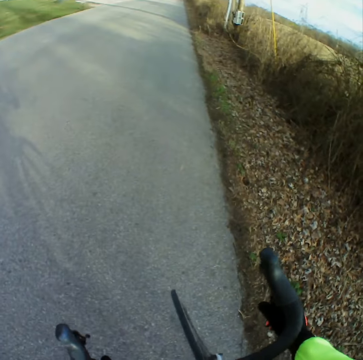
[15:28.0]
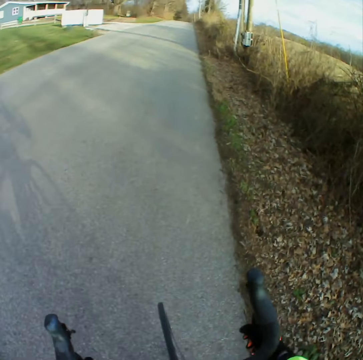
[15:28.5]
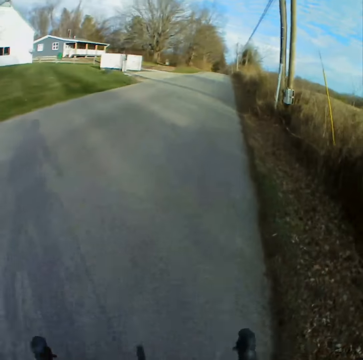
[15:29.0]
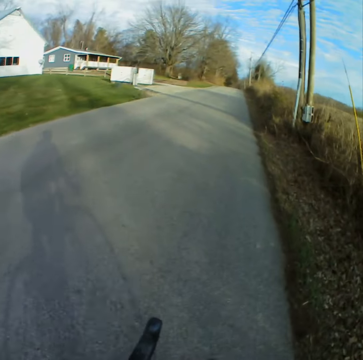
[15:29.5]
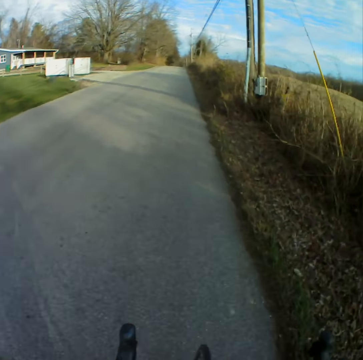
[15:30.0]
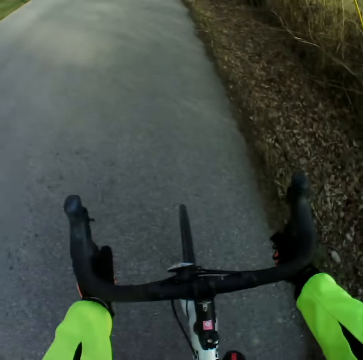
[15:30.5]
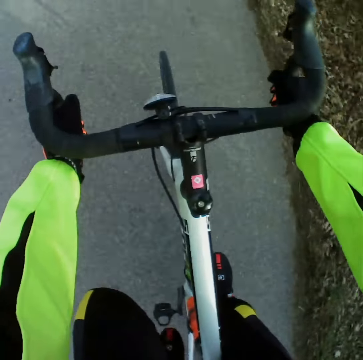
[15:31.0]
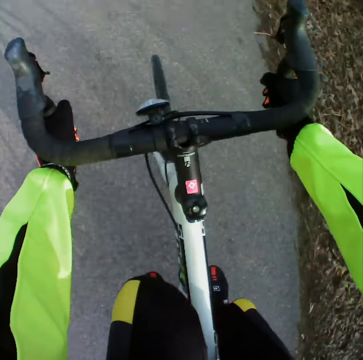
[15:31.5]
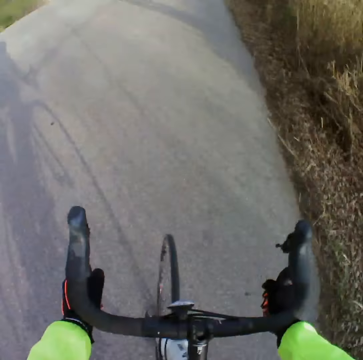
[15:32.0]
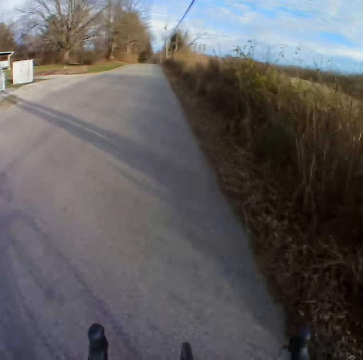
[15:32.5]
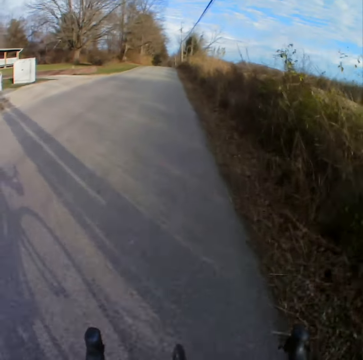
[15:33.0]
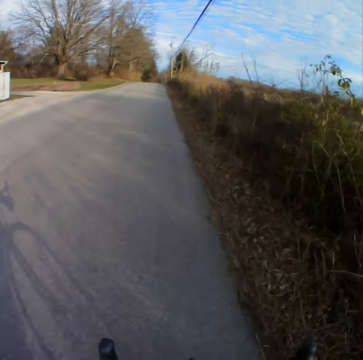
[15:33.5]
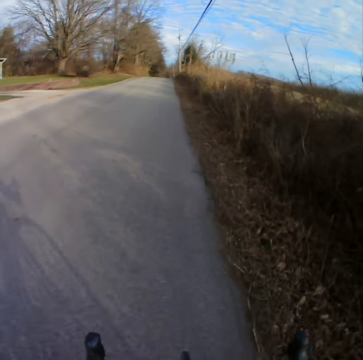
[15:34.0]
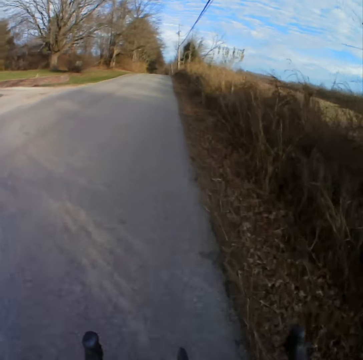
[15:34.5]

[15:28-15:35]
The camera wearer holds a bicycle. They ride the bicycle along the road.

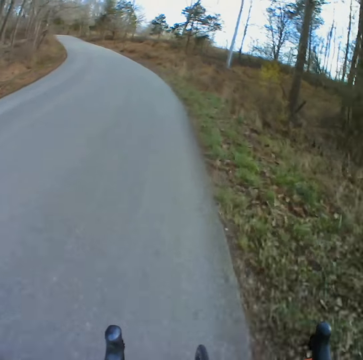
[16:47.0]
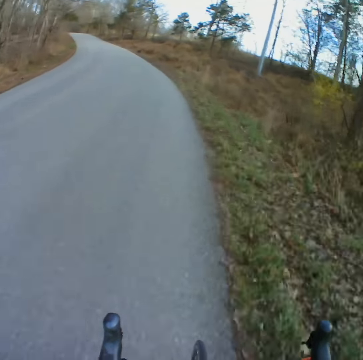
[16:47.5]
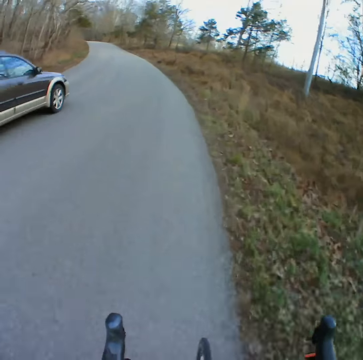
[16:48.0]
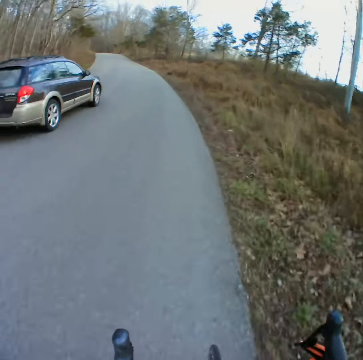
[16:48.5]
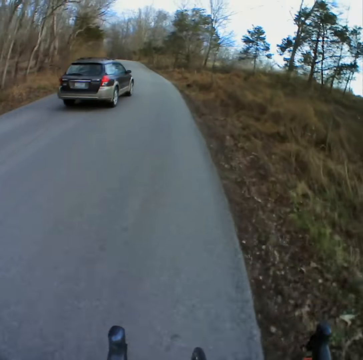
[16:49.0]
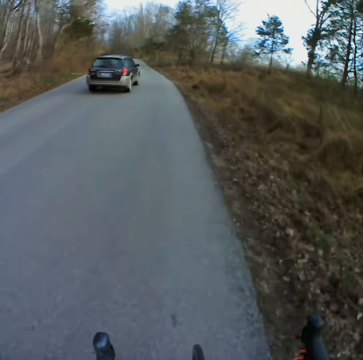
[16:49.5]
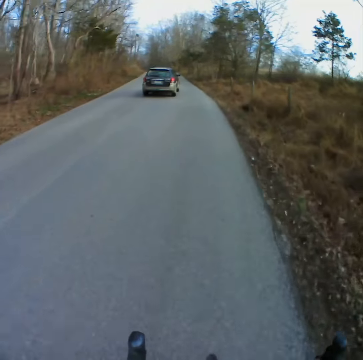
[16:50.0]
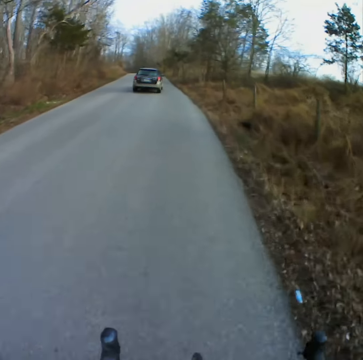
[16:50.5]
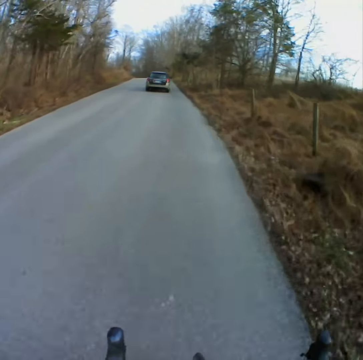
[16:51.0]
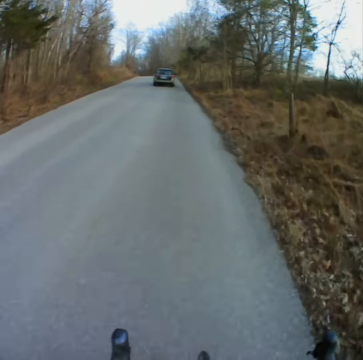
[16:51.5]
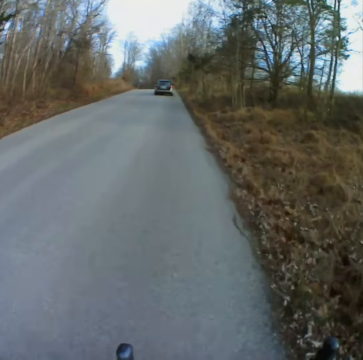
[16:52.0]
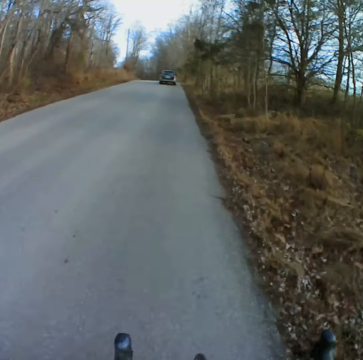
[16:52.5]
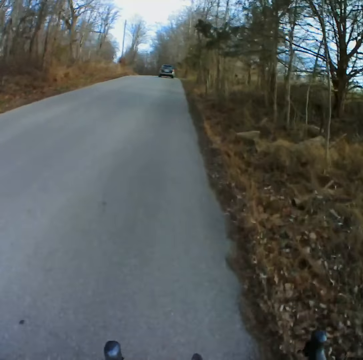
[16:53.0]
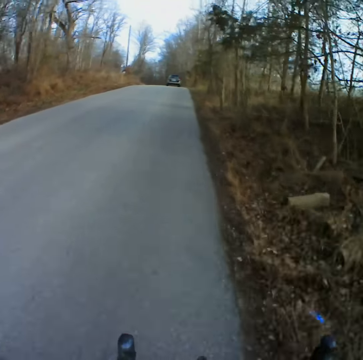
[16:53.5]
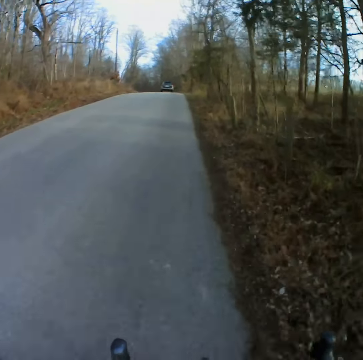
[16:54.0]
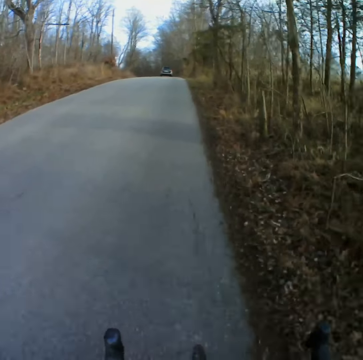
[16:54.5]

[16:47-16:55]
A vehicle passes by. The camera wearer cycles.

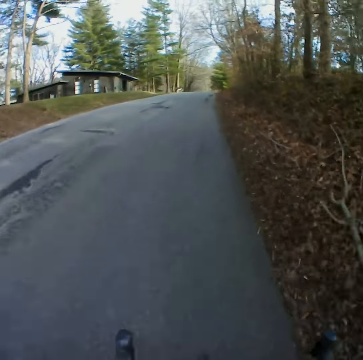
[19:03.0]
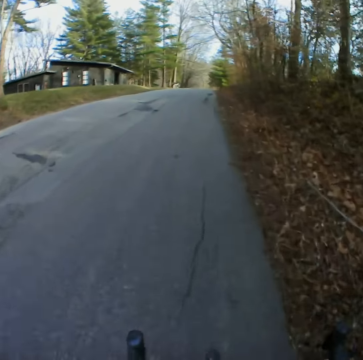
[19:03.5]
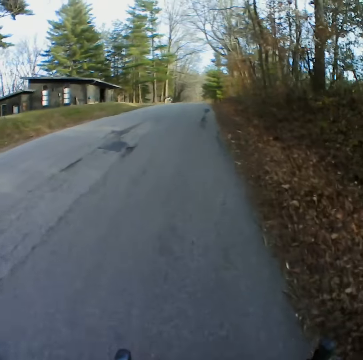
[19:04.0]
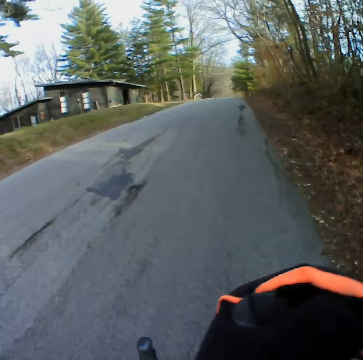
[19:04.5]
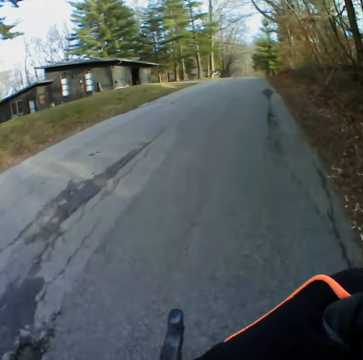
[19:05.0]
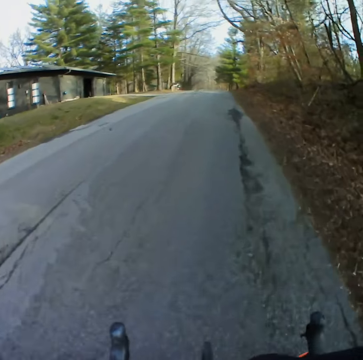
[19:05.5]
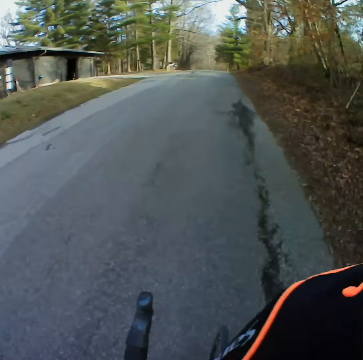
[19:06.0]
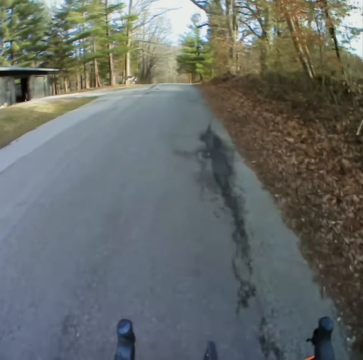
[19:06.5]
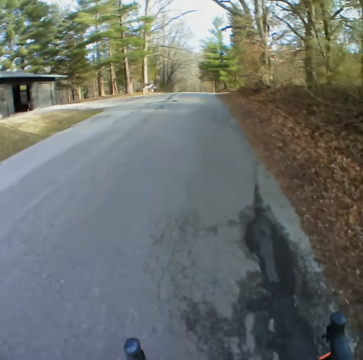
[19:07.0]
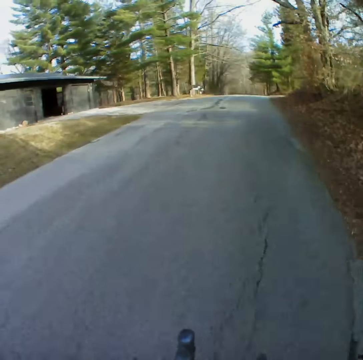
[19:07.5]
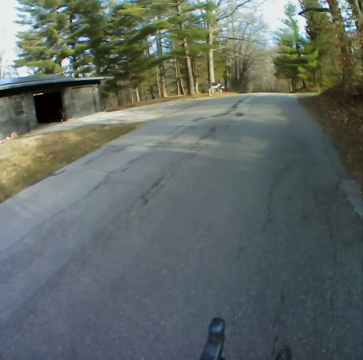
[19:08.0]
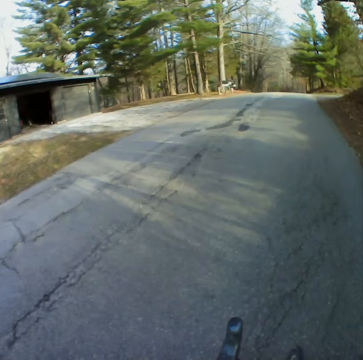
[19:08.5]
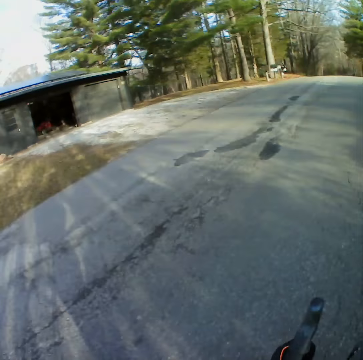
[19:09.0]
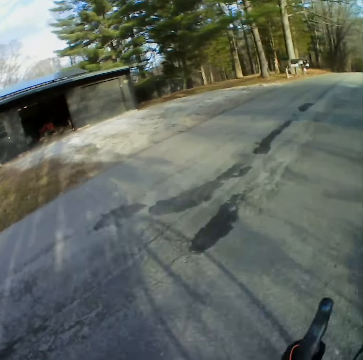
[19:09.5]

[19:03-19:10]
The camera wearer touches something.

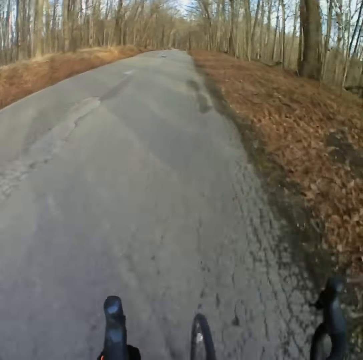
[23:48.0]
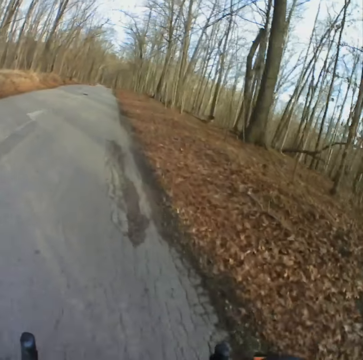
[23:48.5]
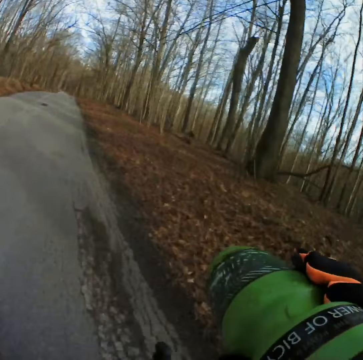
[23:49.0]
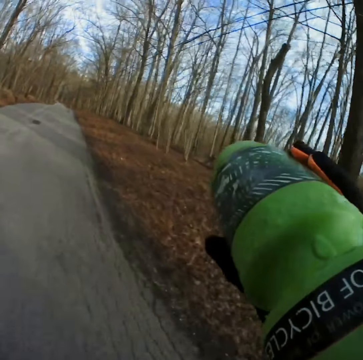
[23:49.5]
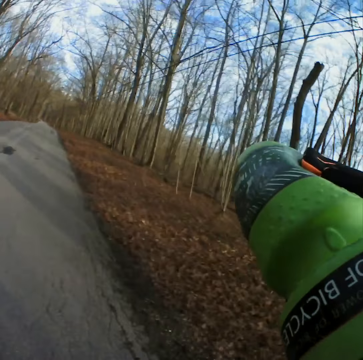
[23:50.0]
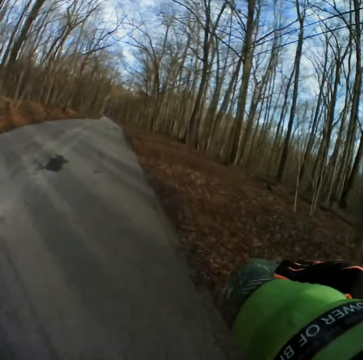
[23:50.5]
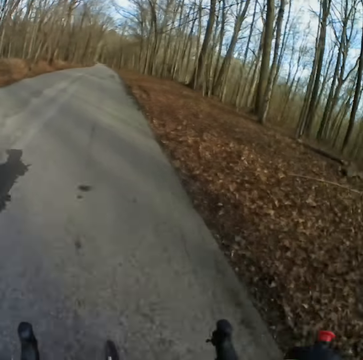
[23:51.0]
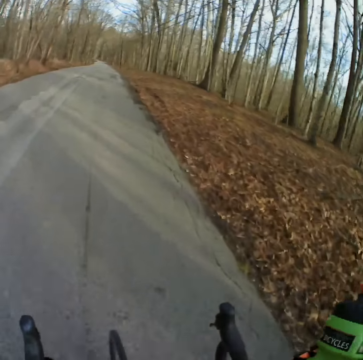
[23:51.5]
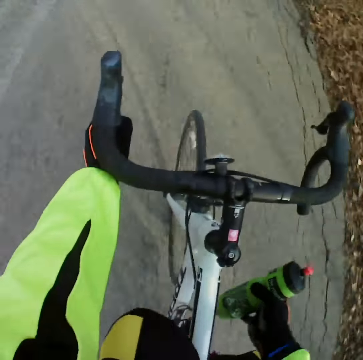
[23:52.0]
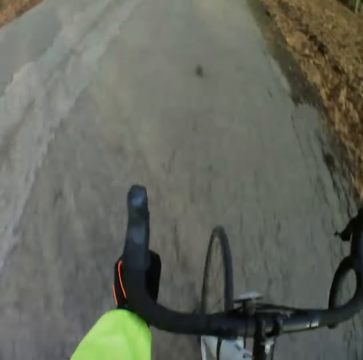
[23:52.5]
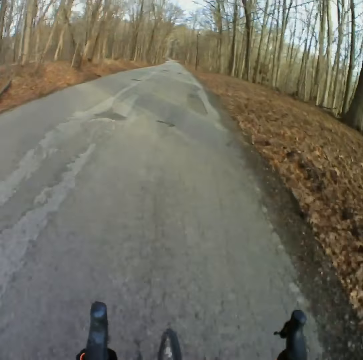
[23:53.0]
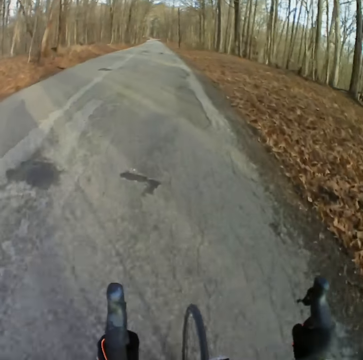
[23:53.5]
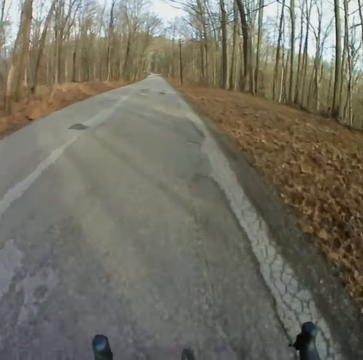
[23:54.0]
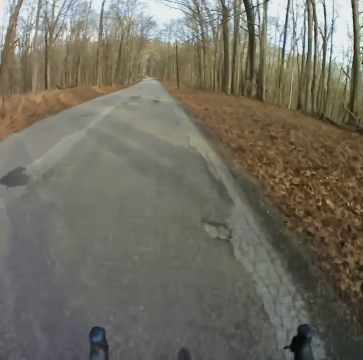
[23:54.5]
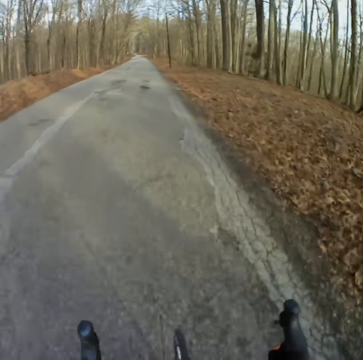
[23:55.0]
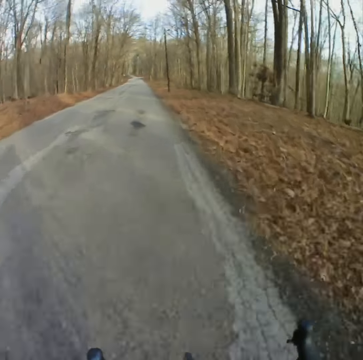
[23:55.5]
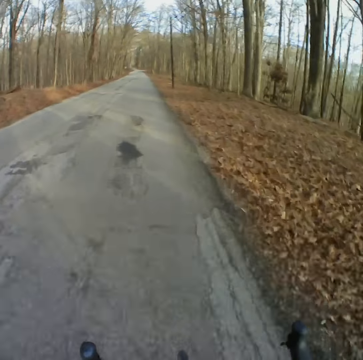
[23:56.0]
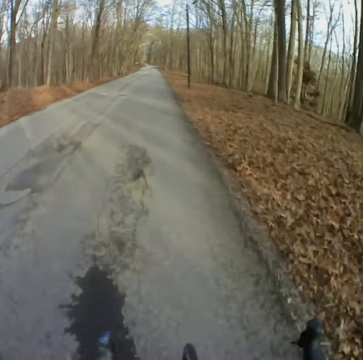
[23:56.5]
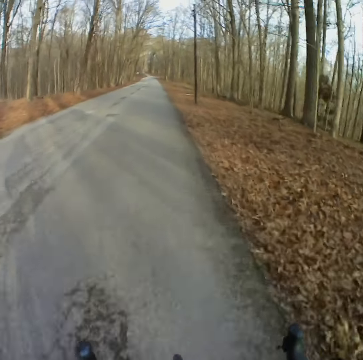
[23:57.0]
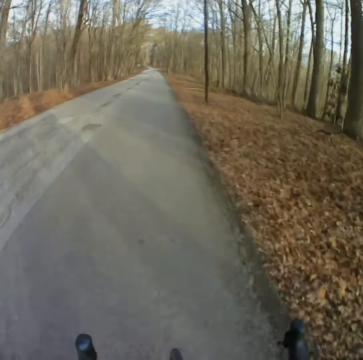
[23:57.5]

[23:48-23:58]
The camera wearer drinks water with the bottle. They return the bottle on the bicycle.

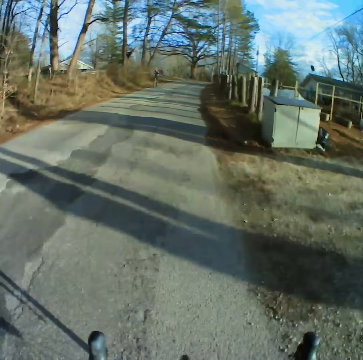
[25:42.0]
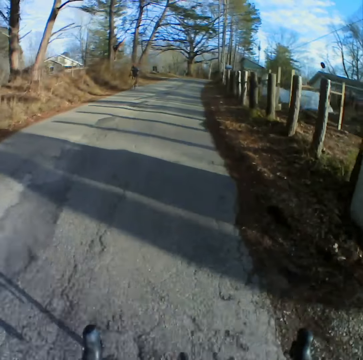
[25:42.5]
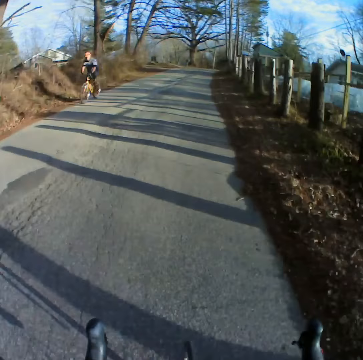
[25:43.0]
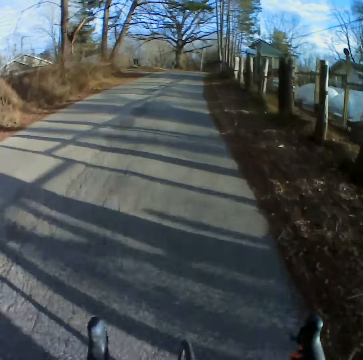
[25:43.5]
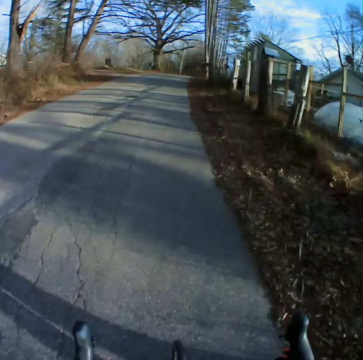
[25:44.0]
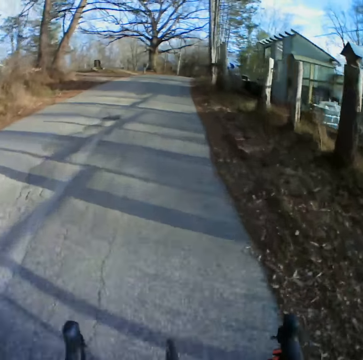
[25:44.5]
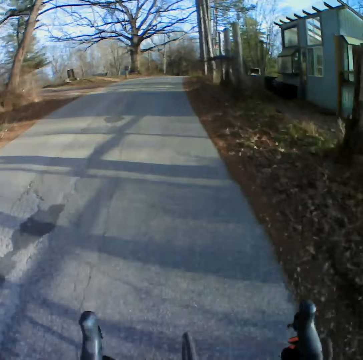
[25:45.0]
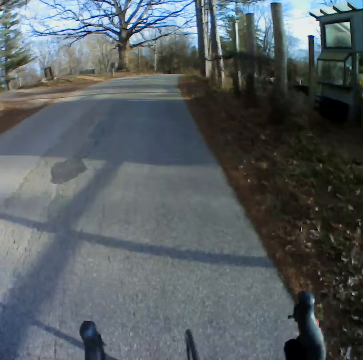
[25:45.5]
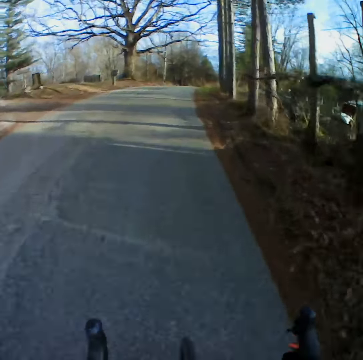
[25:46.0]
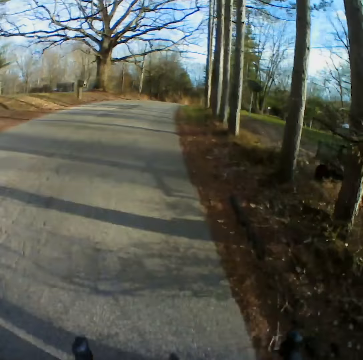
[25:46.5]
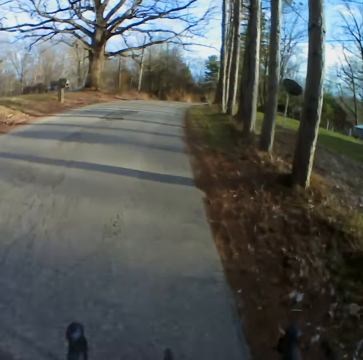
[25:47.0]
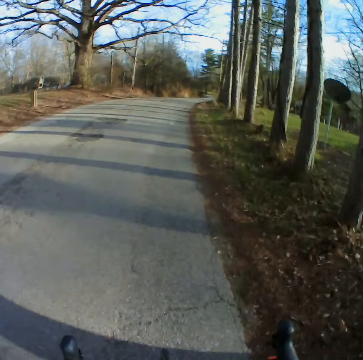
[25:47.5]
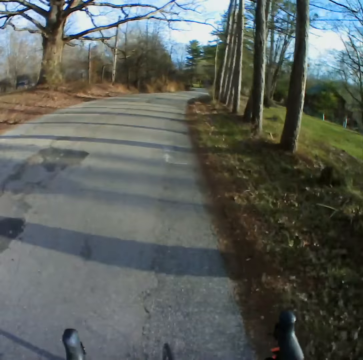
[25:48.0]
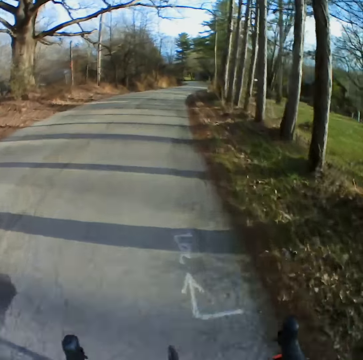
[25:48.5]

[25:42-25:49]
A man passes by cycling a bicycle.
